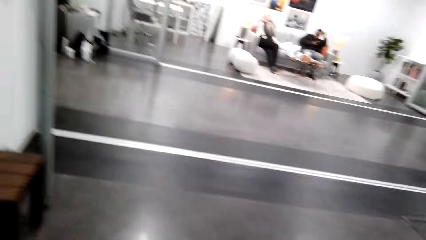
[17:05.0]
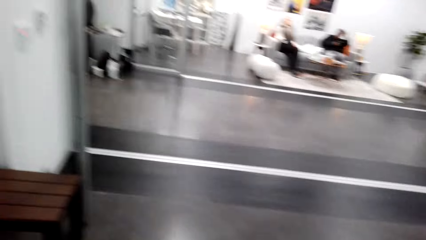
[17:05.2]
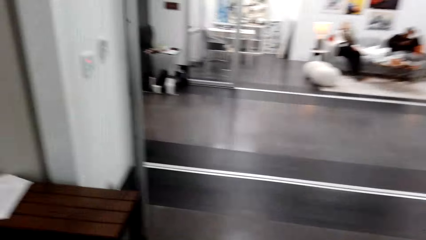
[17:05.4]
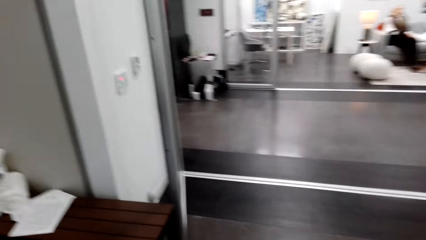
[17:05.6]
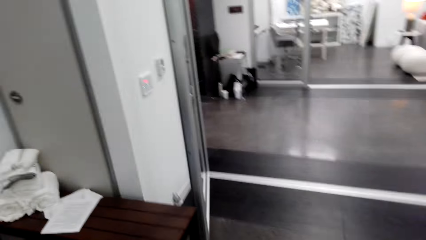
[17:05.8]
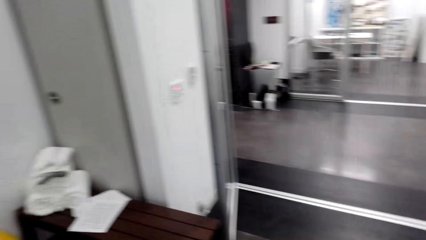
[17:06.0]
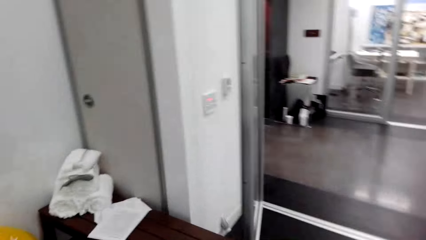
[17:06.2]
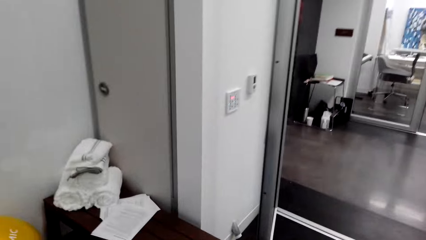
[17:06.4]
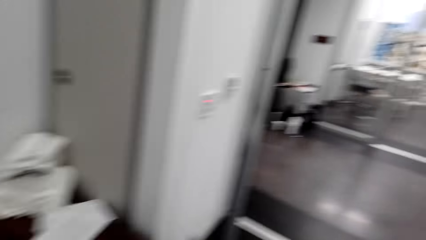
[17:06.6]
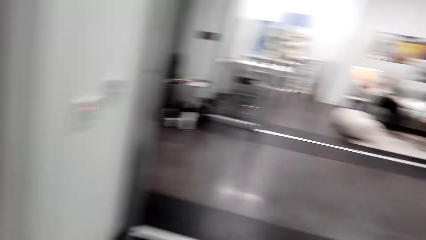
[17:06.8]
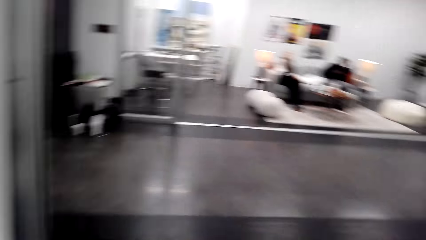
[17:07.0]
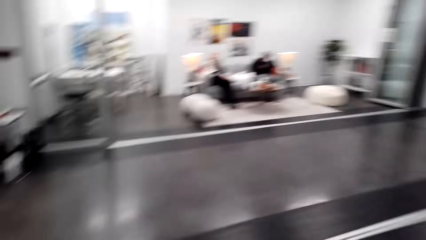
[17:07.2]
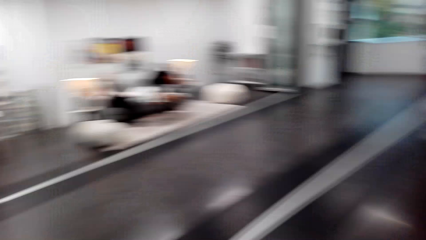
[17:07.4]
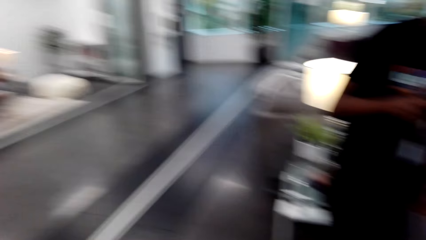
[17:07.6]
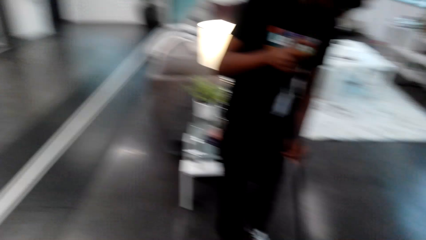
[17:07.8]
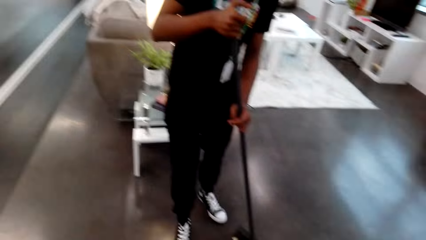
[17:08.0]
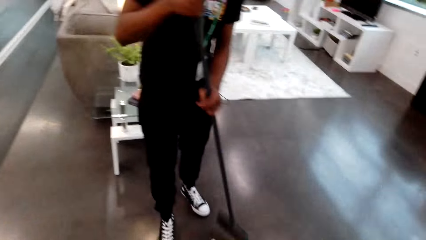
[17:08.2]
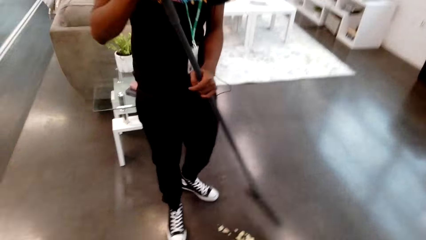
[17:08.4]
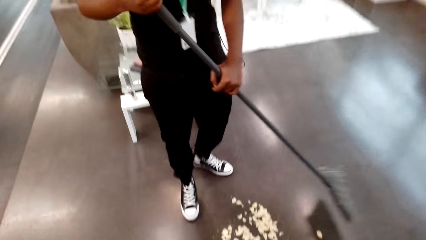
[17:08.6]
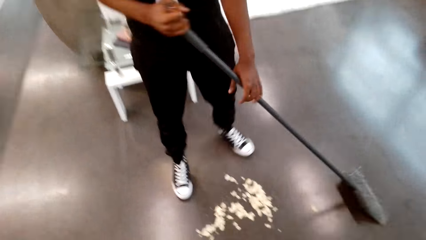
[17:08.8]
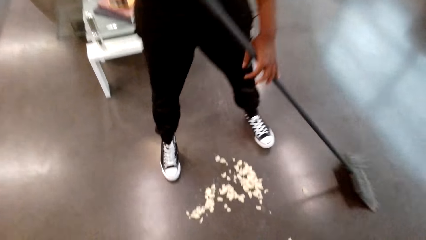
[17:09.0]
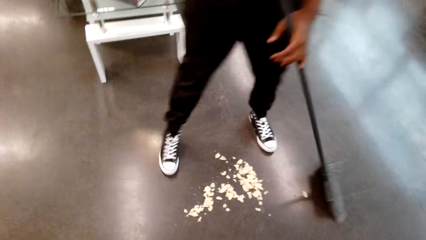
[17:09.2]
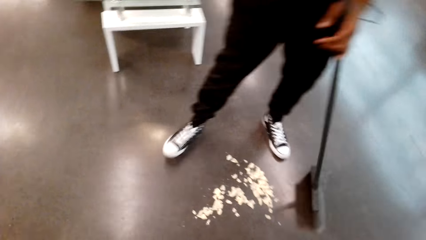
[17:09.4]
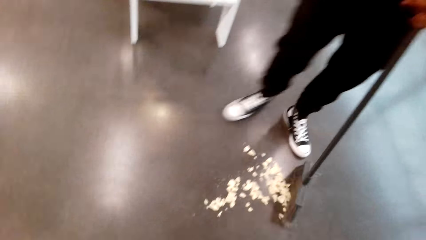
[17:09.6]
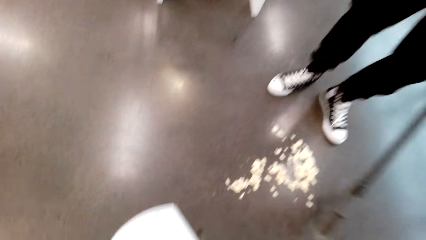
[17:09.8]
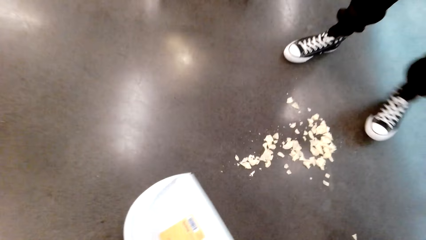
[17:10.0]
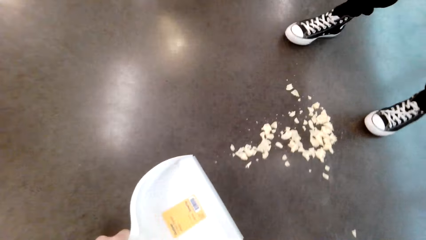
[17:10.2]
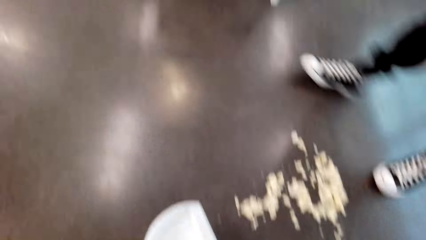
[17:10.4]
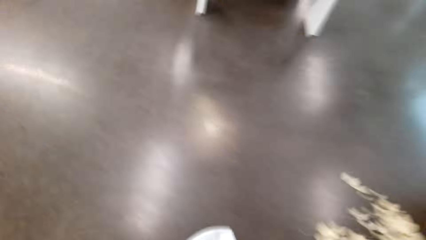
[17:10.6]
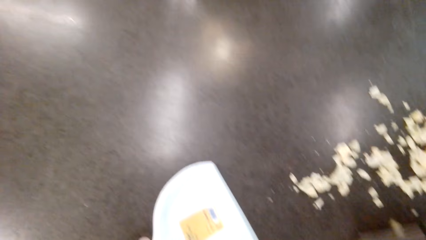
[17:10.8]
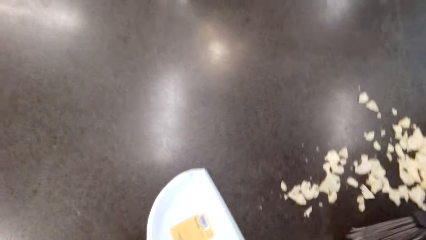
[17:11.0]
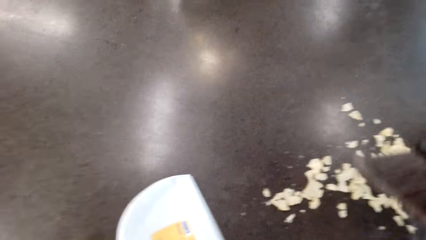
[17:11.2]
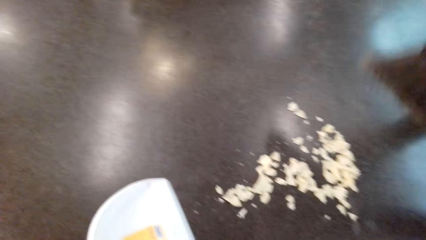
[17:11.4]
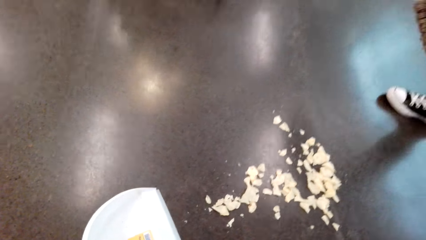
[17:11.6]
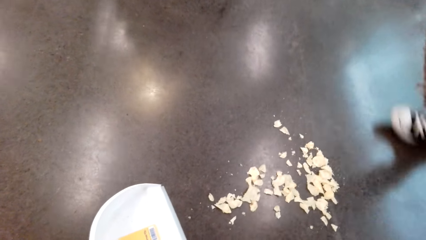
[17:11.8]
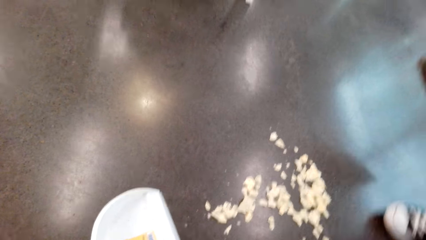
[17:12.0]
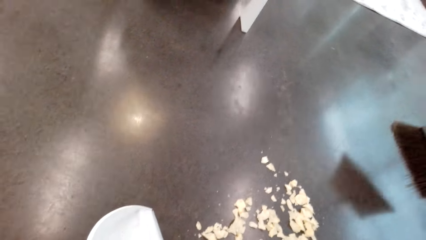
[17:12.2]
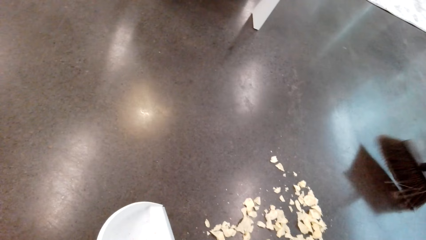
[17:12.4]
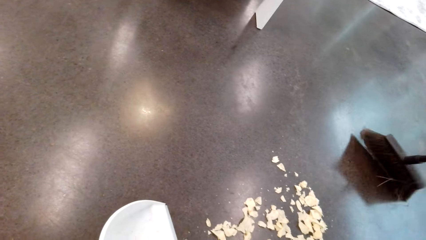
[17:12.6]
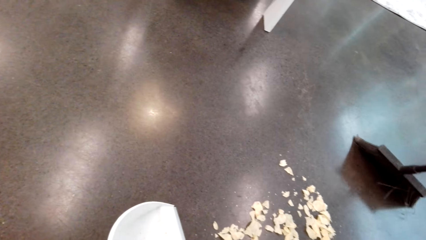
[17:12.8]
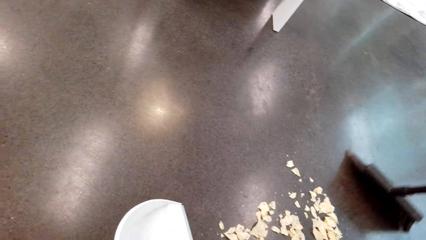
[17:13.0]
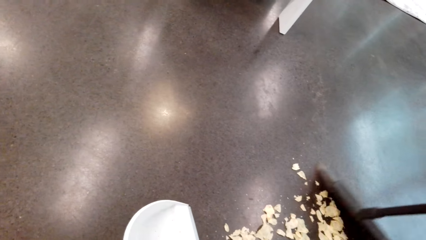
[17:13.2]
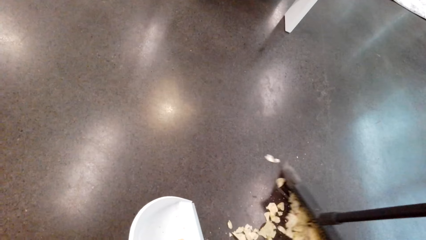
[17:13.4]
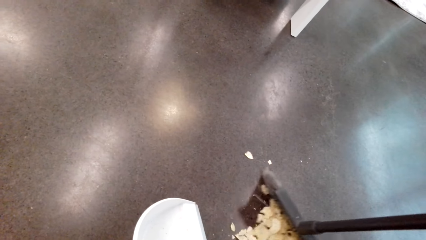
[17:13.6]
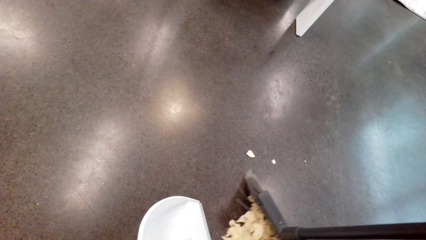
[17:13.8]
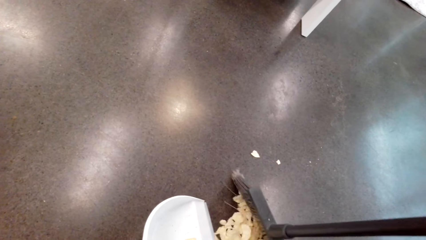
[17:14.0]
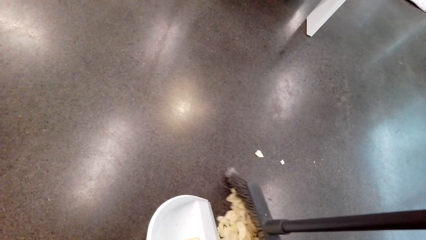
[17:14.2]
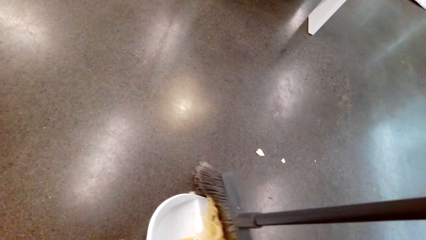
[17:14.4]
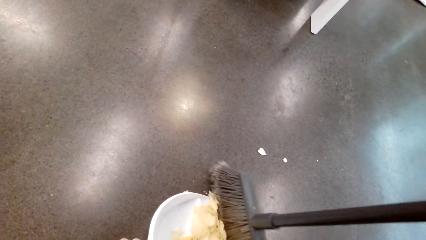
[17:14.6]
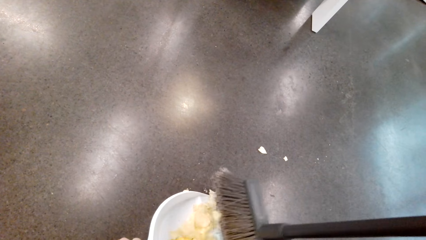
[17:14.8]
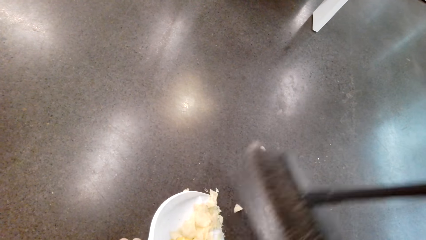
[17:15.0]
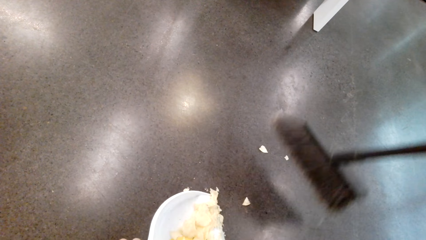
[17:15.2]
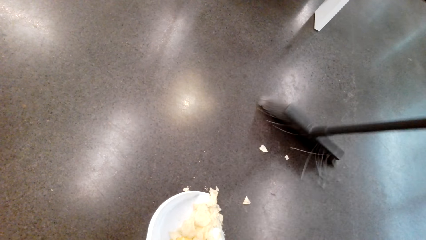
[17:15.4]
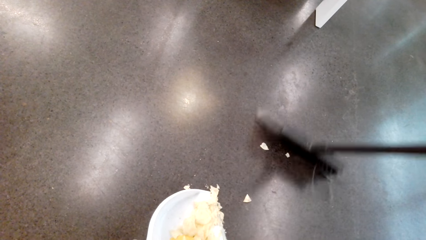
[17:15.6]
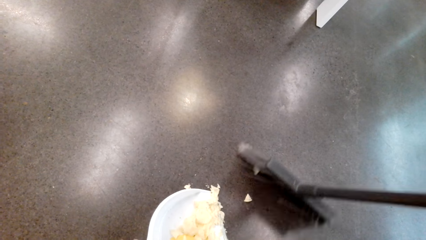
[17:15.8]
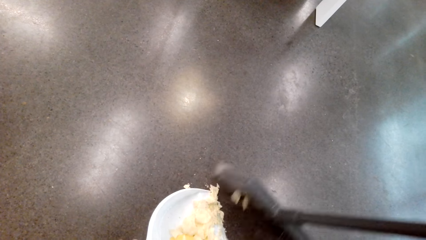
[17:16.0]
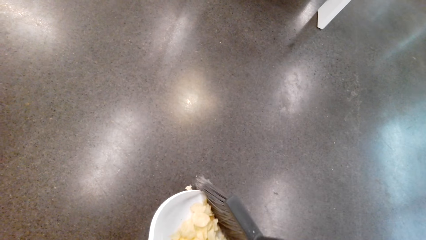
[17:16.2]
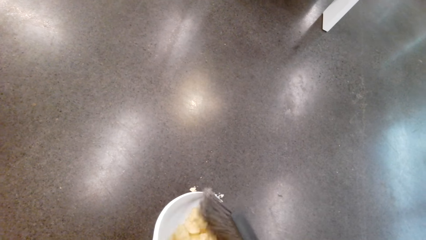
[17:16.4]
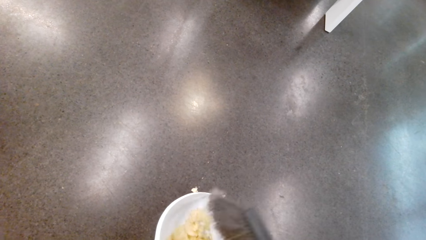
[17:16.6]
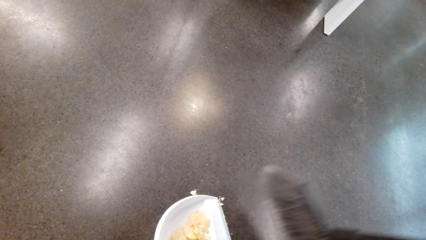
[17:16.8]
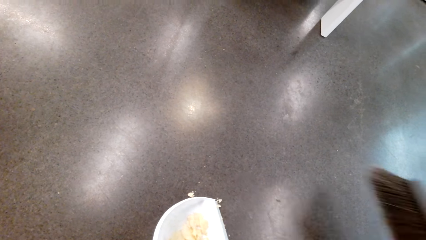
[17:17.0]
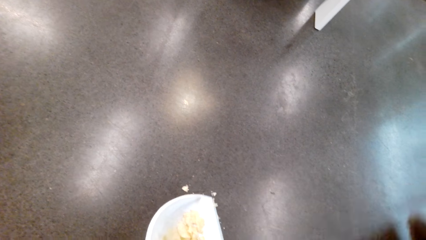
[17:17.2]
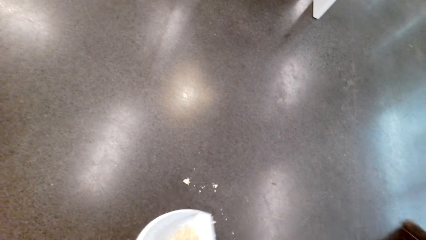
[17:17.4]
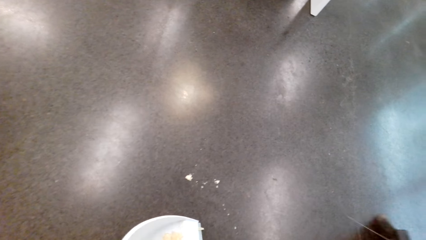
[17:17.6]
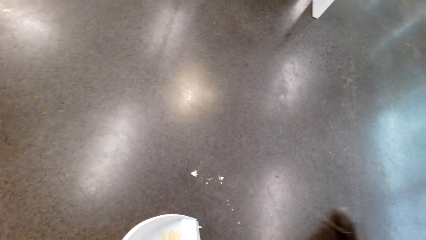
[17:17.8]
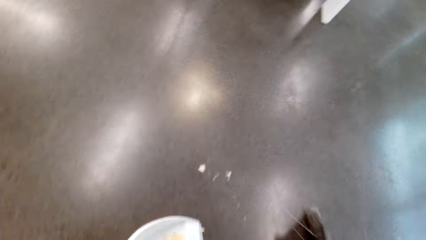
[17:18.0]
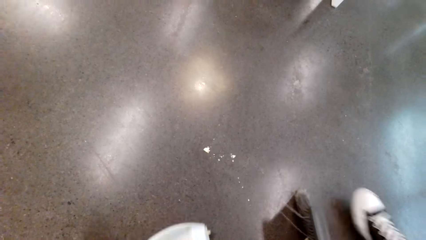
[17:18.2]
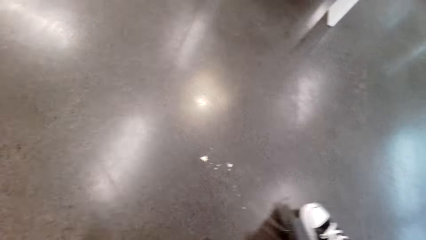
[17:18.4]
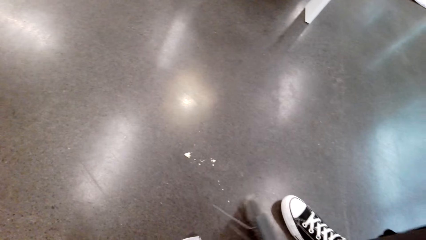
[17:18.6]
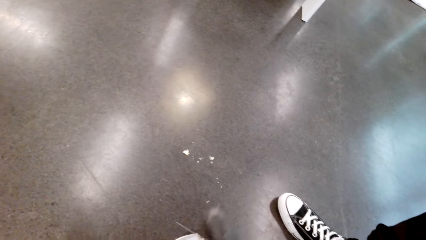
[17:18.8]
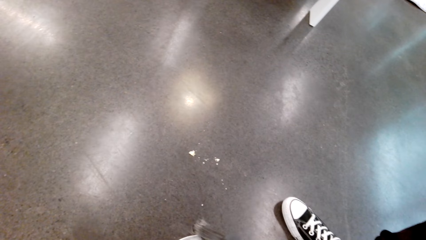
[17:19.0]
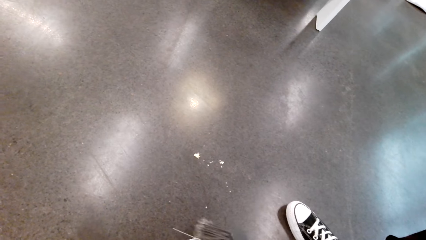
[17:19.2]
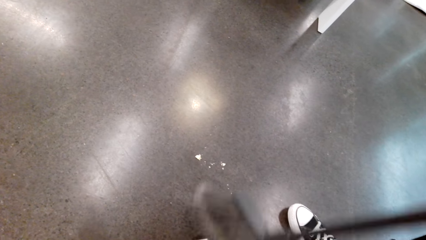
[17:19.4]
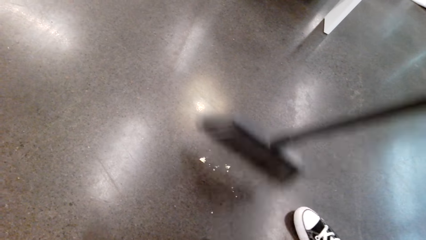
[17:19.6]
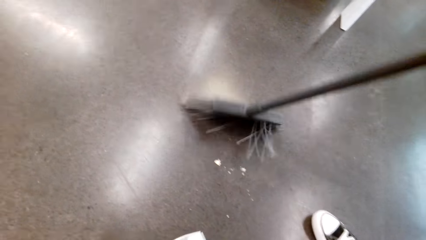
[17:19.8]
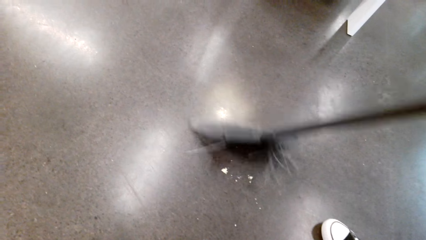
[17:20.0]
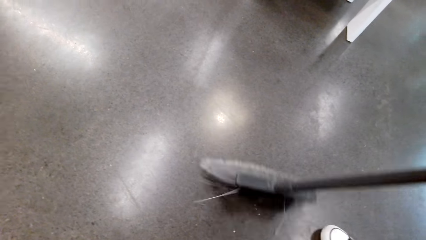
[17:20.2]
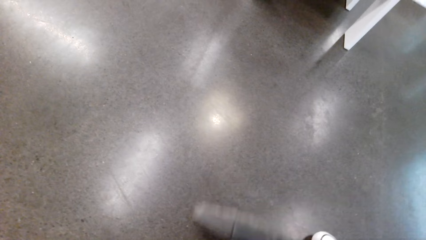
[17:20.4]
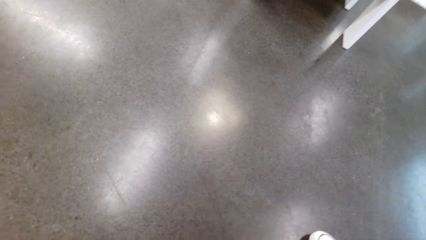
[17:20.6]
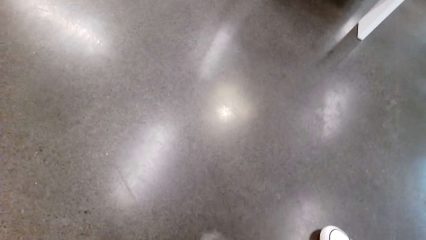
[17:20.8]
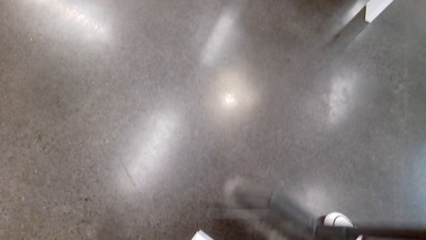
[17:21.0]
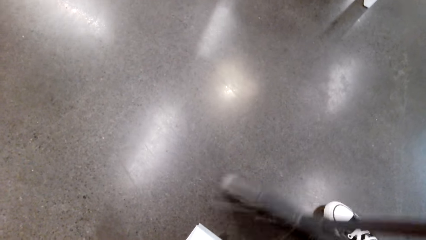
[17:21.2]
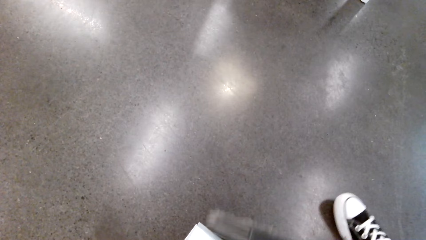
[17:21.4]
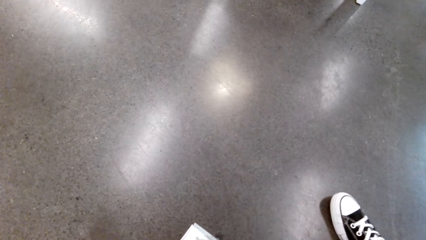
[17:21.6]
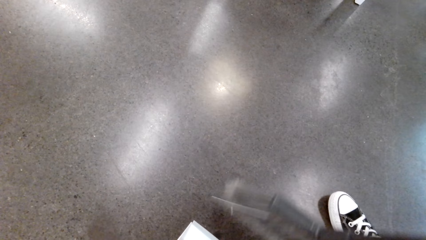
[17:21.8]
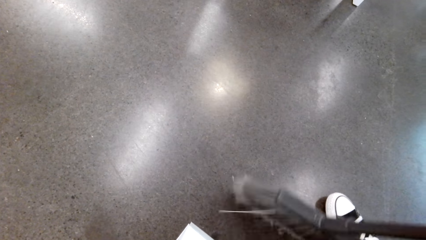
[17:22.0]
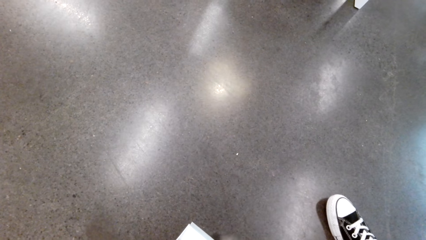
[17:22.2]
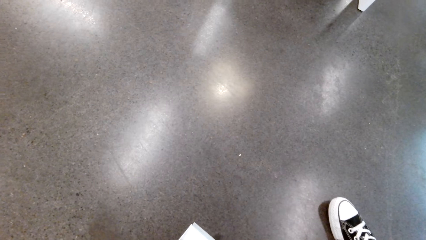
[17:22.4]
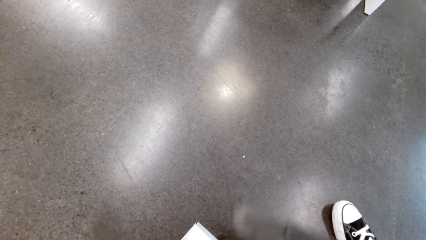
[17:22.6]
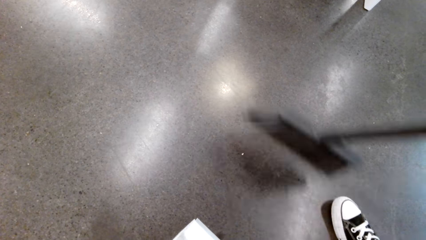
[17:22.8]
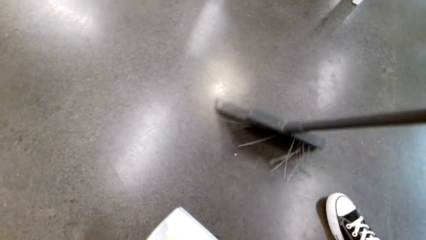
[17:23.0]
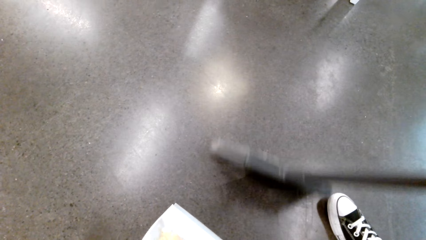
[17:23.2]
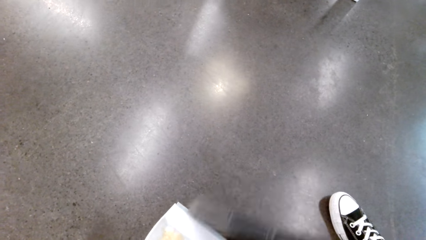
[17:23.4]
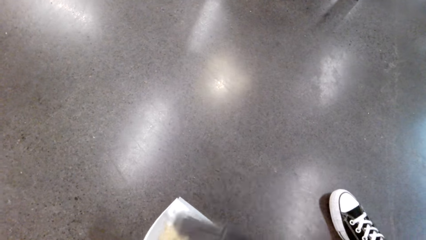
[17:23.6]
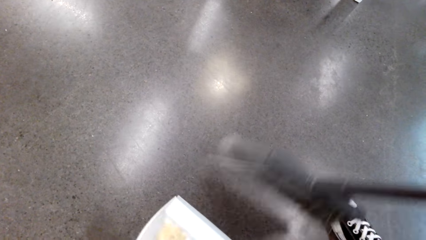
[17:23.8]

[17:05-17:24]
A man sweeps the room with the sweeping brush. The camera wearer puts the dust pan down. The man sweeps the dirt onto the dust pan and gathers the dust on the dust pan.
